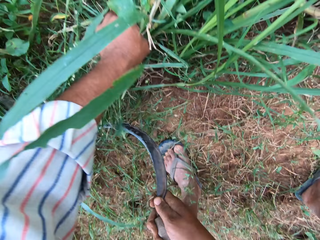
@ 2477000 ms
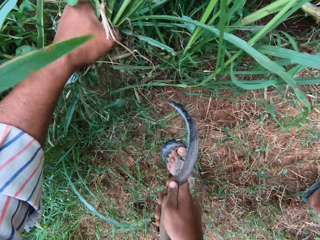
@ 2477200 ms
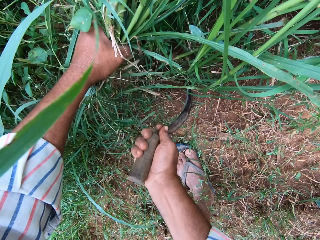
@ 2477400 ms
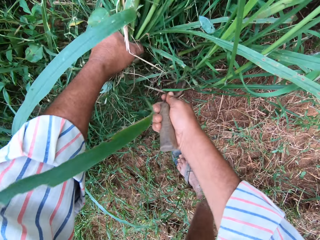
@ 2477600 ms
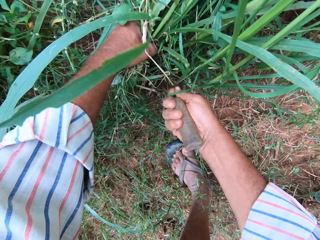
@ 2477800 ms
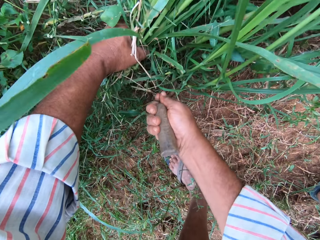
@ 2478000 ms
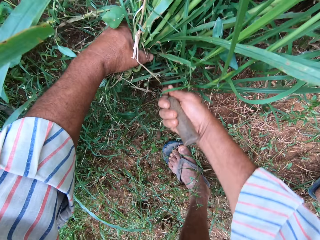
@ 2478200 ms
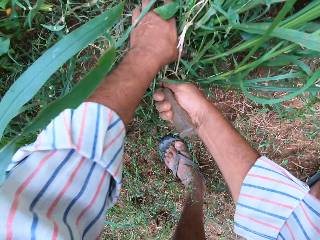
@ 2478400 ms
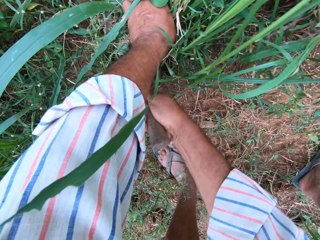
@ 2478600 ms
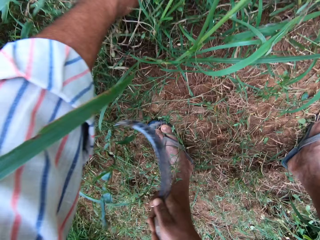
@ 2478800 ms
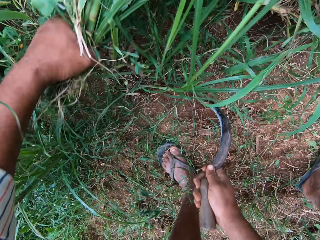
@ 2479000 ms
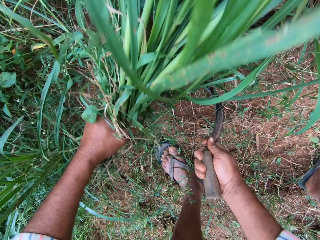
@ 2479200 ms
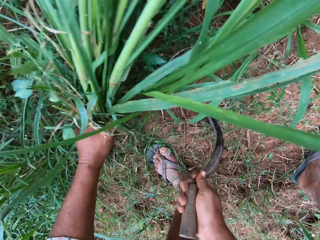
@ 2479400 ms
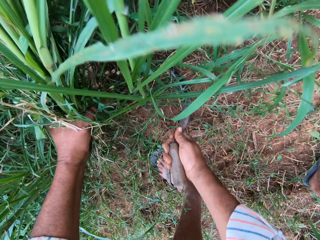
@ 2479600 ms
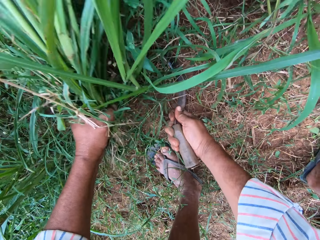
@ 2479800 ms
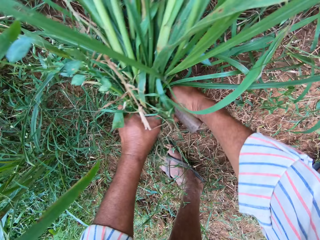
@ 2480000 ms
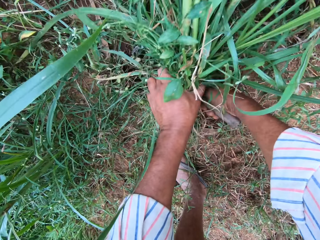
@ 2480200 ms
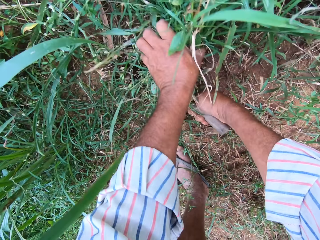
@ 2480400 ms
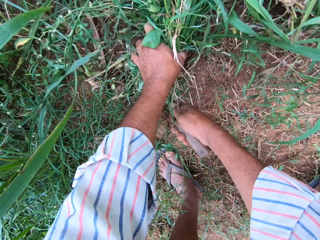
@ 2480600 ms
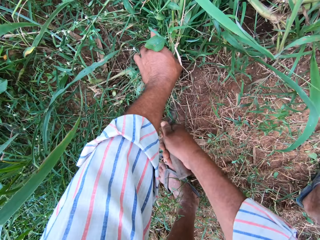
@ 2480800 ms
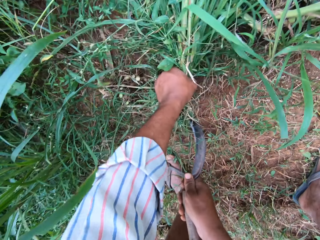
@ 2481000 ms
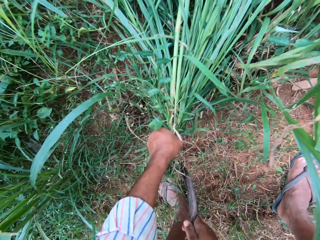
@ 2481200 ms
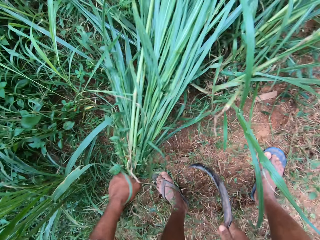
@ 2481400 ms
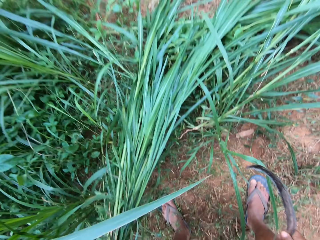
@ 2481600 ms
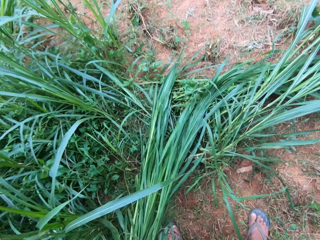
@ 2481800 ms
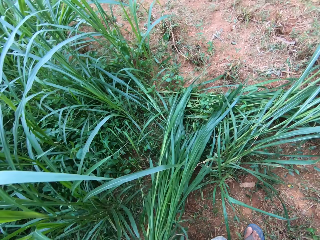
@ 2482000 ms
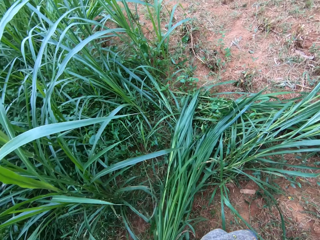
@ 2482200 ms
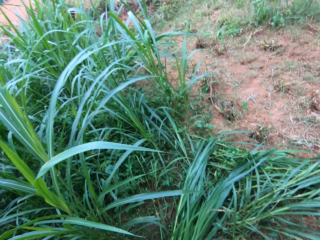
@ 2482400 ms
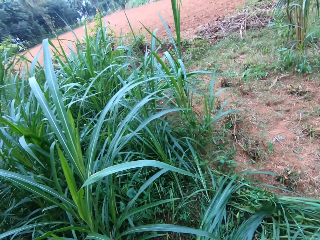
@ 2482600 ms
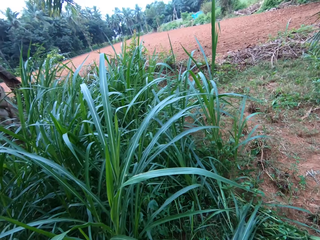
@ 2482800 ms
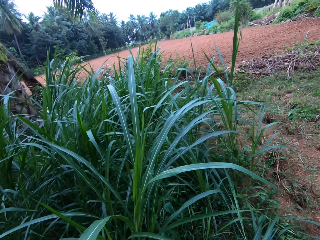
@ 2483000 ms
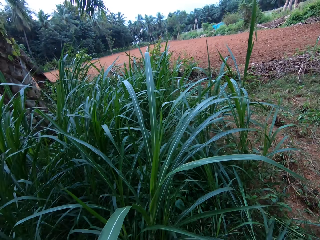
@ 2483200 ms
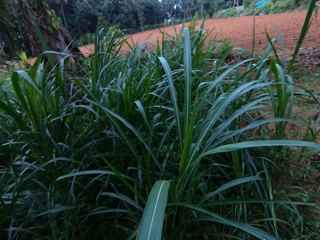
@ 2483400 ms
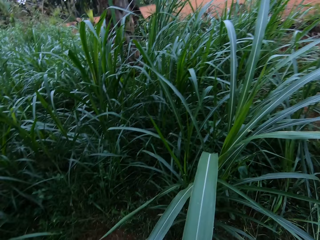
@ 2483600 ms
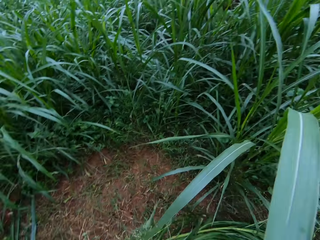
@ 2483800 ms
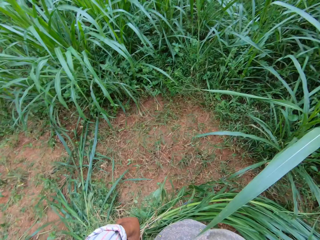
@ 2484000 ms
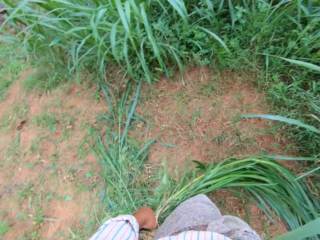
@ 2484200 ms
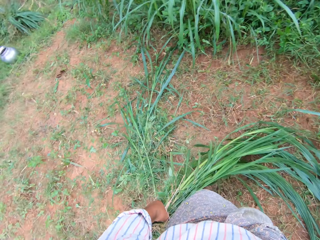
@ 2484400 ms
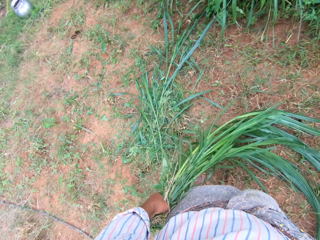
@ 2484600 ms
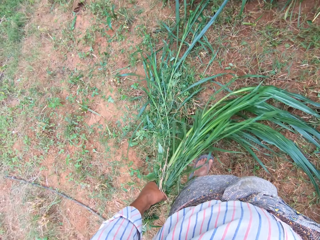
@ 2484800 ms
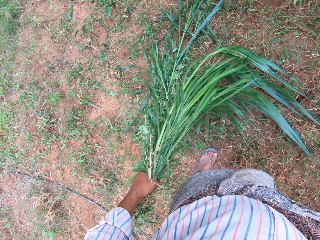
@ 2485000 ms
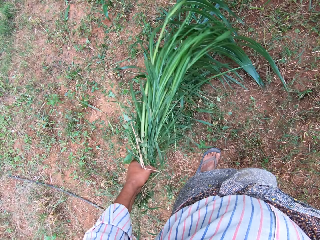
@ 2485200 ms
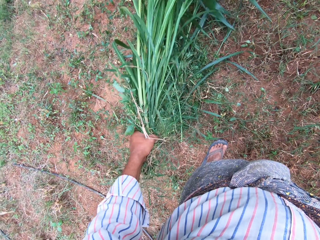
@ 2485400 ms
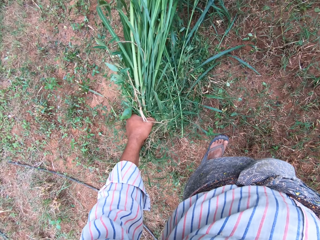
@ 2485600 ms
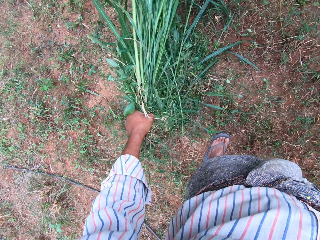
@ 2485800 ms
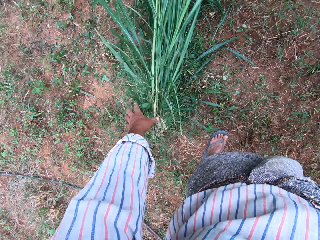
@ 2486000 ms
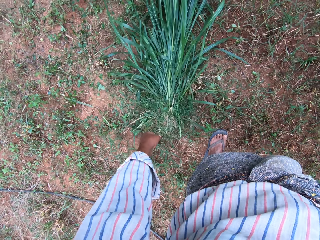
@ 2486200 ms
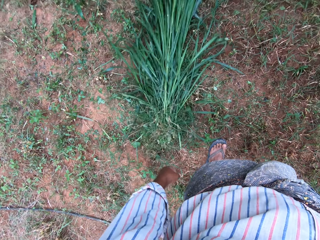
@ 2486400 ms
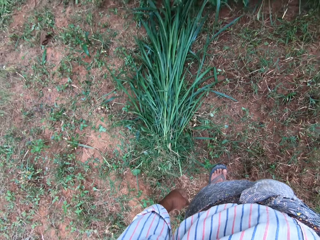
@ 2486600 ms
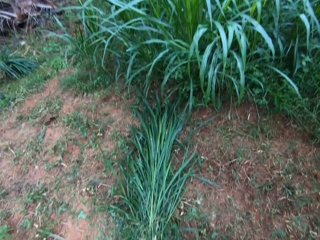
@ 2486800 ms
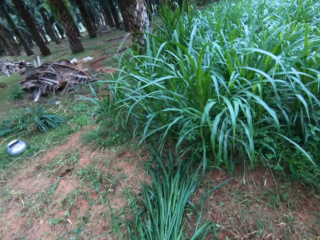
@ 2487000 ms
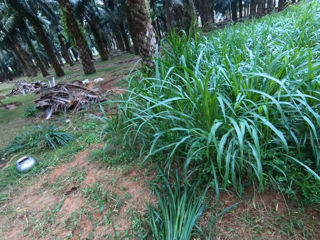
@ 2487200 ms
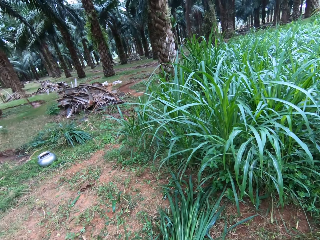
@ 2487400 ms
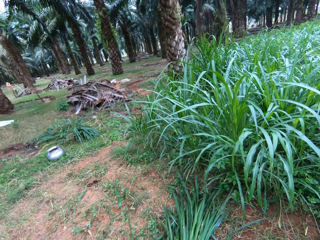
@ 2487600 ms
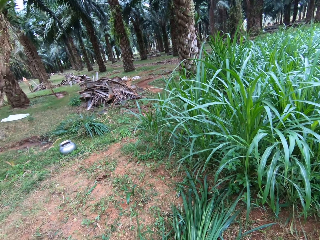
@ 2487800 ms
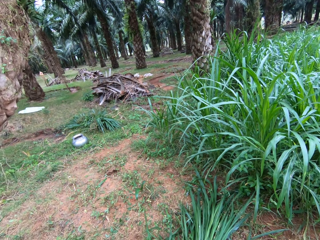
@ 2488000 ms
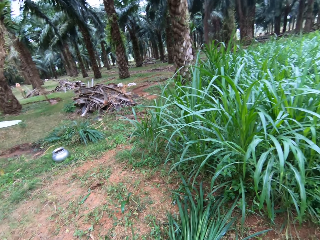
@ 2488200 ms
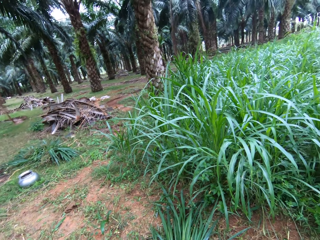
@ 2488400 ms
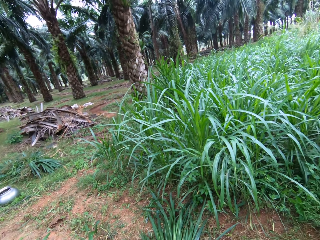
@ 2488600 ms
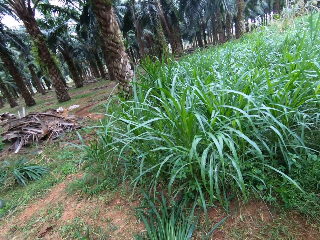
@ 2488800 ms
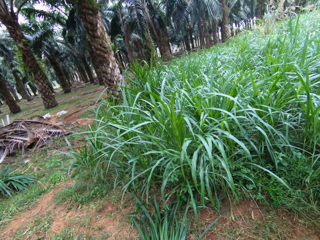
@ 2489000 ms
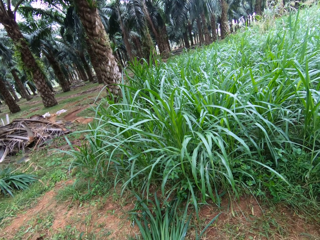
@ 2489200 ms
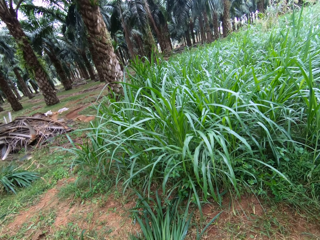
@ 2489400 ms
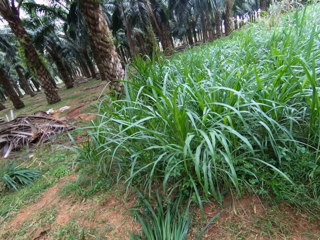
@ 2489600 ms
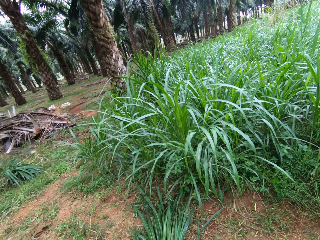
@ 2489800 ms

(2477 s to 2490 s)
The camera wearer cuts the grass and holds the grass. He moves the sickle tool to the grass. He cuts the grass and holds the grass. He moves the sickle tool to the grass. He cuts the grass and holds the grass. He stops cutting the grasses. He stands up. He turns to the other side. He drops the grasses on the floor with his left hand.

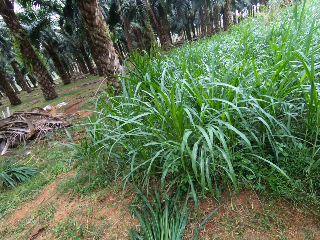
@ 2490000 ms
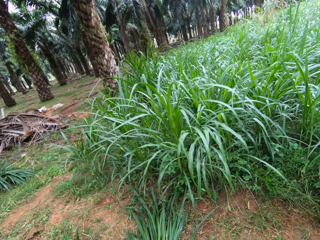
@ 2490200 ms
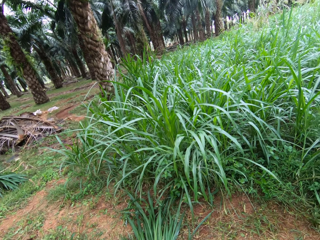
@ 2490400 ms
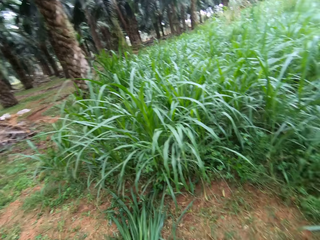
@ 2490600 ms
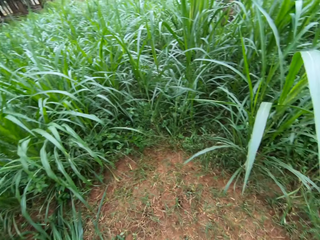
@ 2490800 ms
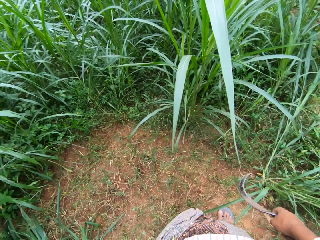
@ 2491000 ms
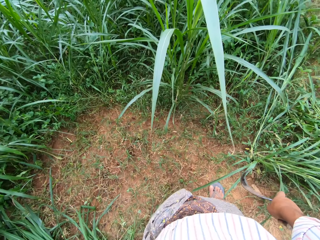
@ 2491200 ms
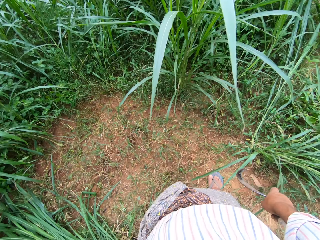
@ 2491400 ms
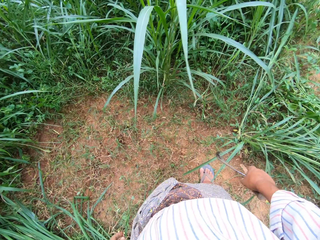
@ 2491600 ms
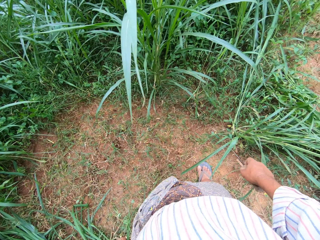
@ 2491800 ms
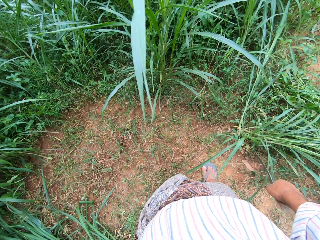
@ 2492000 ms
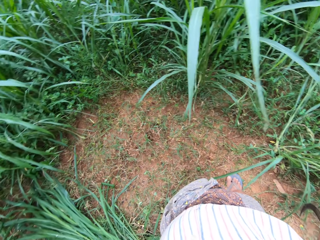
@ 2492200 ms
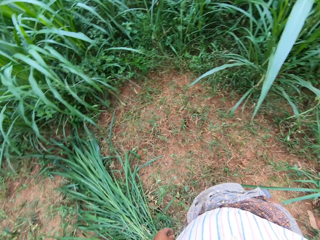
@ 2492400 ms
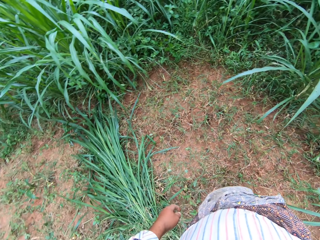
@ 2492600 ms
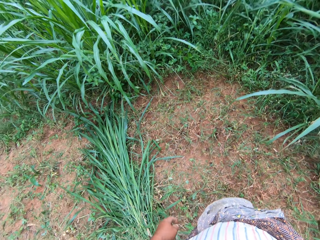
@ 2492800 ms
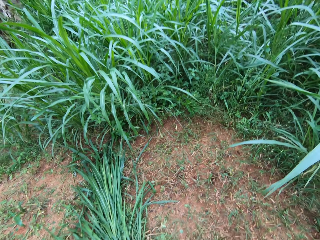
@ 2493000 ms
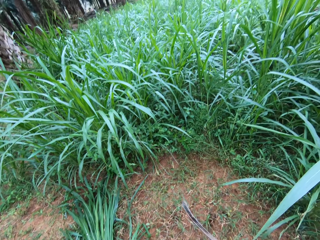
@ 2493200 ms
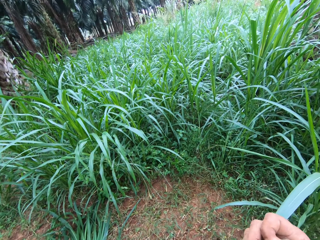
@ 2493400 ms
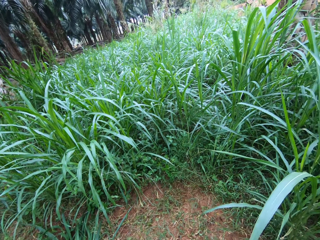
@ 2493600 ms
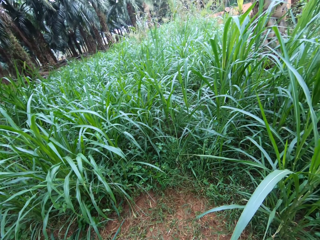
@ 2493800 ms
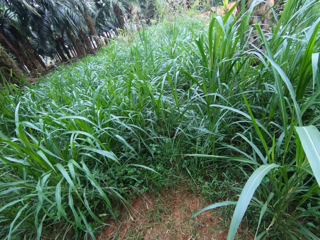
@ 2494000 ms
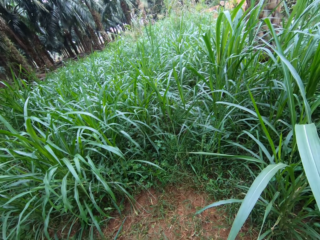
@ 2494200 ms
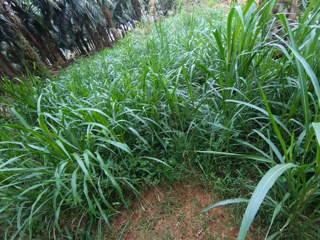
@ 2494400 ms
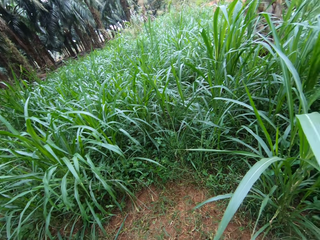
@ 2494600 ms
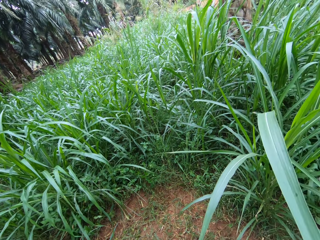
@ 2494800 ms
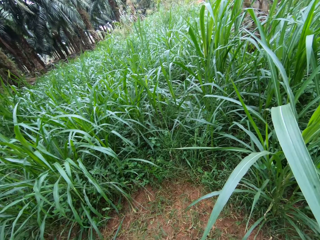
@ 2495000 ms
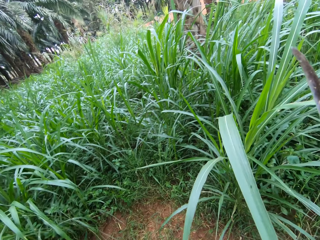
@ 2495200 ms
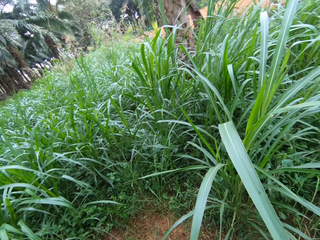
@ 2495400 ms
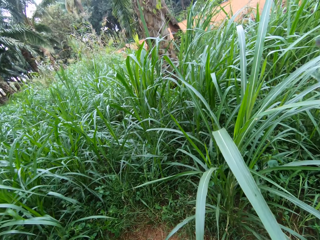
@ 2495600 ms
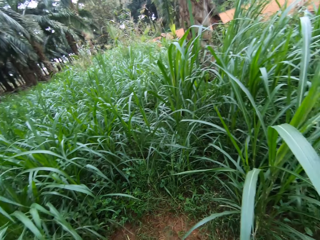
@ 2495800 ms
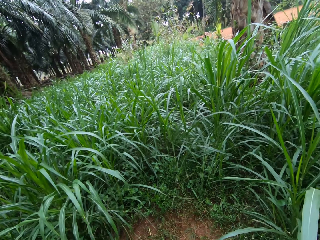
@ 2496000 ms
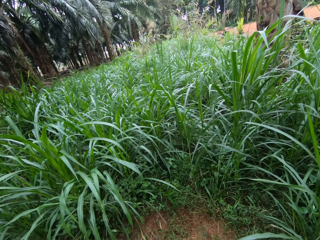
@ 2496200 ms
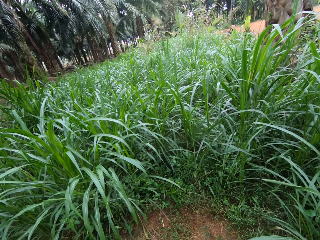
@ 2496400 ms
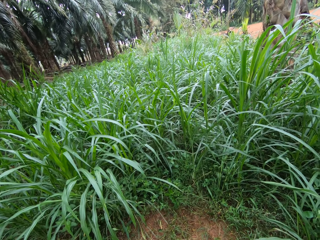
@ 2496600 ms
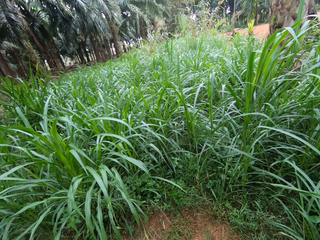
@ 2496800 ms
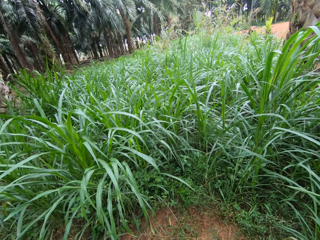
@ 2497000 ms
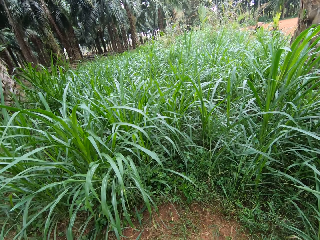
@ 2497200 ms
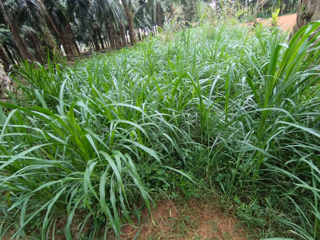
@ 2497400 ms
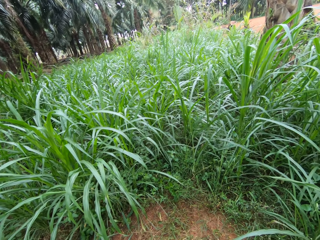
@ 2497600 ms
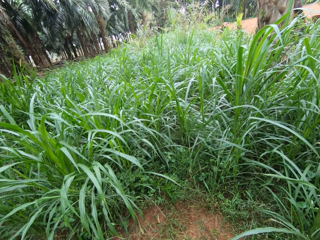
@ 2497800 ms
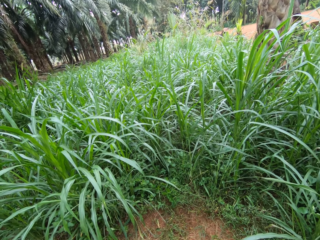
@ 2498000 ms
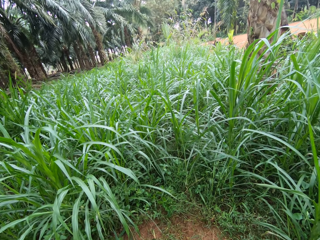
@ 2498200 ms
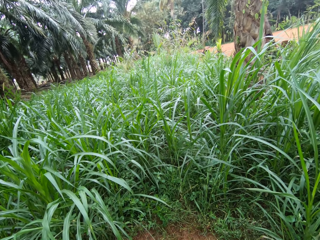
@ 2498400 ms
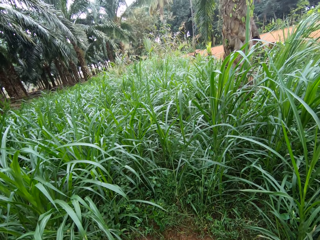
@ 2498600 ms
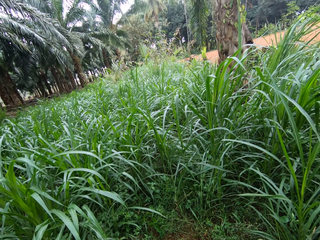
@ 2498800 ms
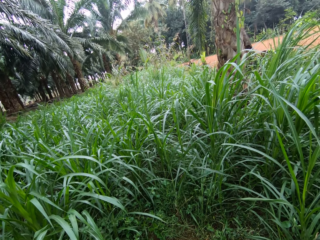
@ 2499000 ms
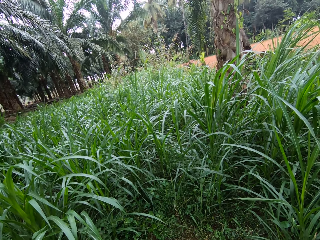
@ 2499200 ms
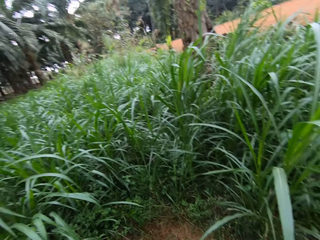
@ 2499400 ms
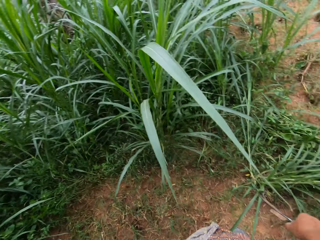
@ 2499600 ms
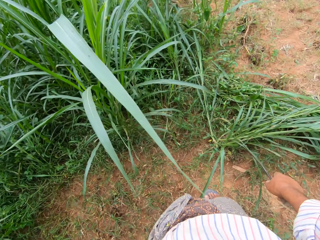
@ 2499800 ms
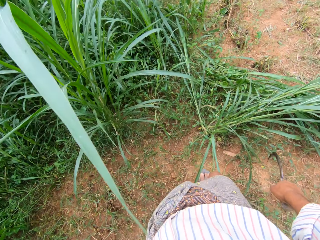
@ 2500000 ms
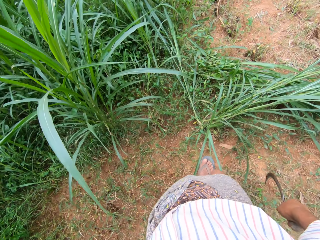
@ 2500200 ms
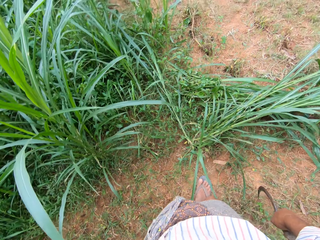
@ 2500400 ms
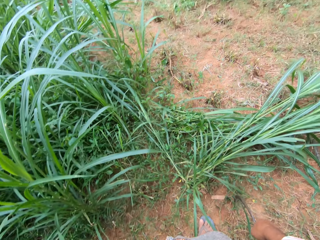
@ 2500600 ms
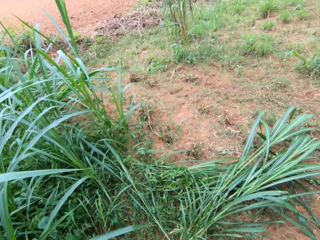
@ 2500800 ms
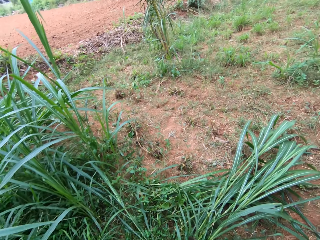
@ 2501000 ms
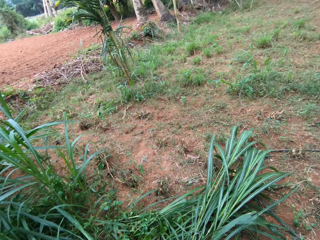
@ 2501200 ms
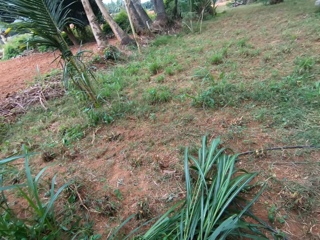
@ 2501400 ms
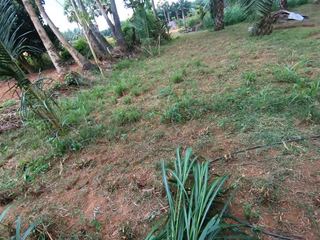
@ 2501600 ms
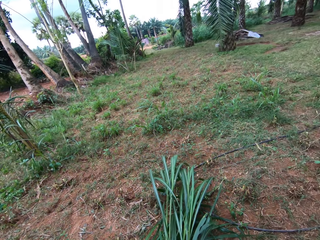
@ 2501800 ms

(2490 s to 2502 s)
The camera wearer lifts the right hand. They move forward.
